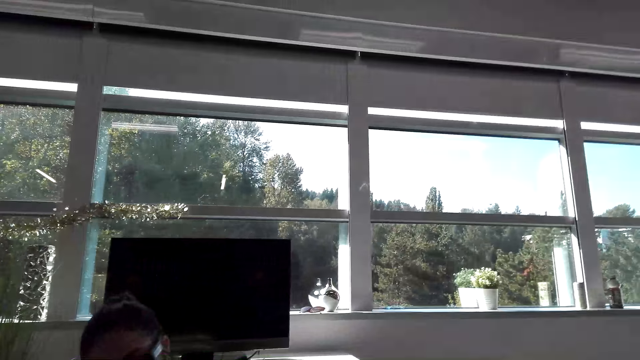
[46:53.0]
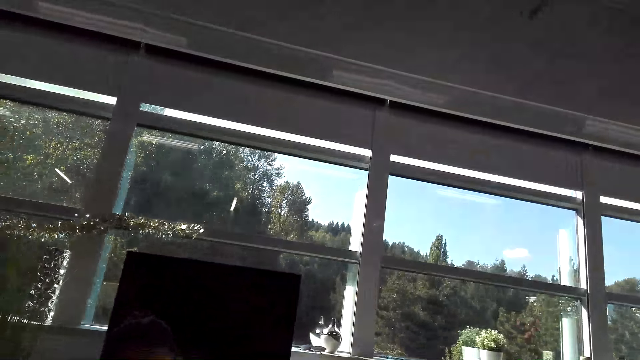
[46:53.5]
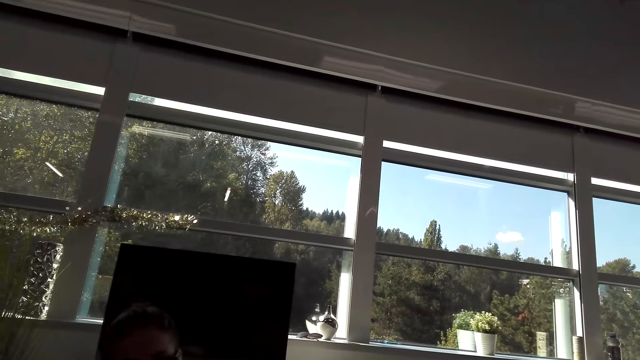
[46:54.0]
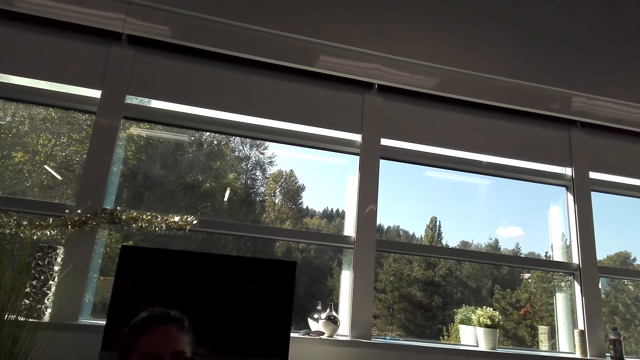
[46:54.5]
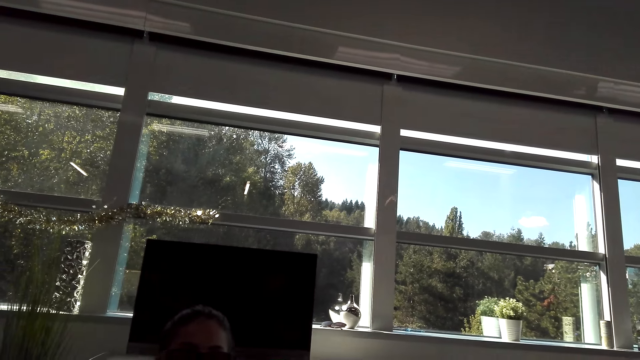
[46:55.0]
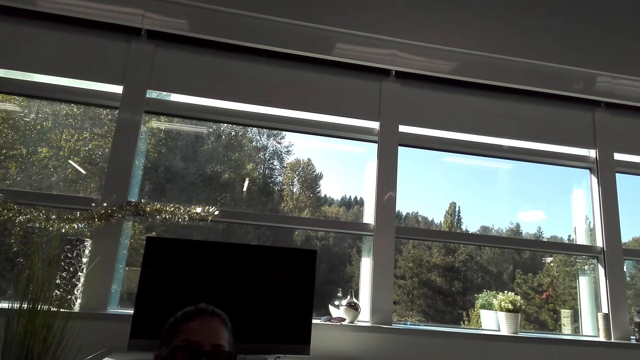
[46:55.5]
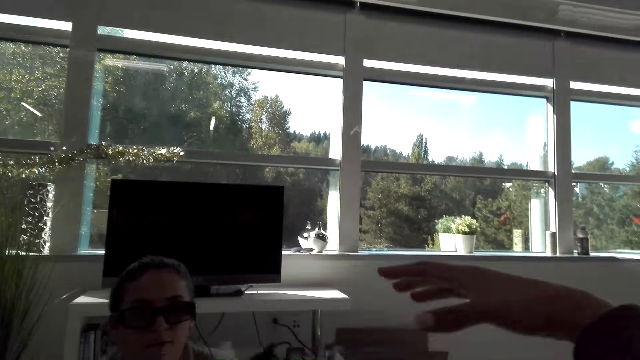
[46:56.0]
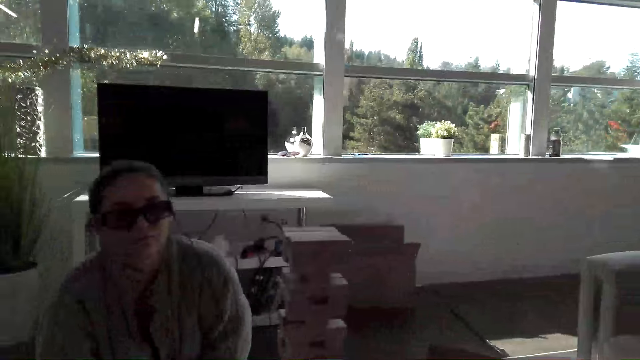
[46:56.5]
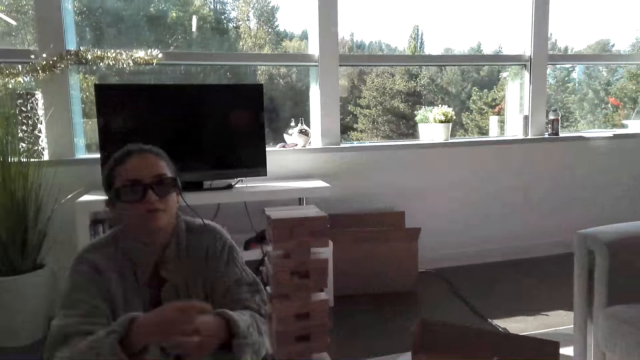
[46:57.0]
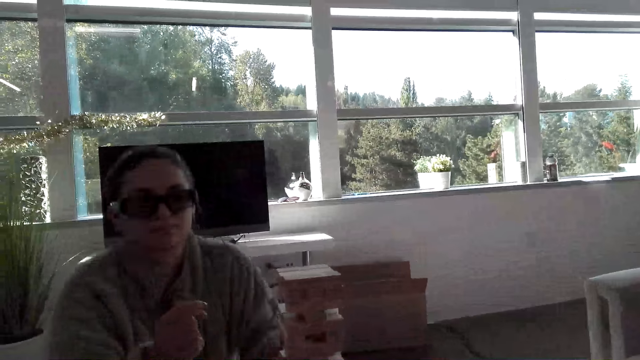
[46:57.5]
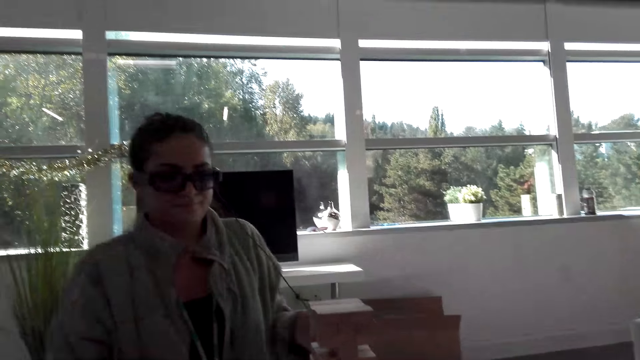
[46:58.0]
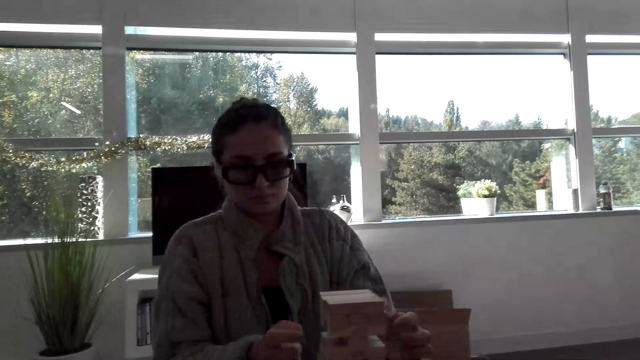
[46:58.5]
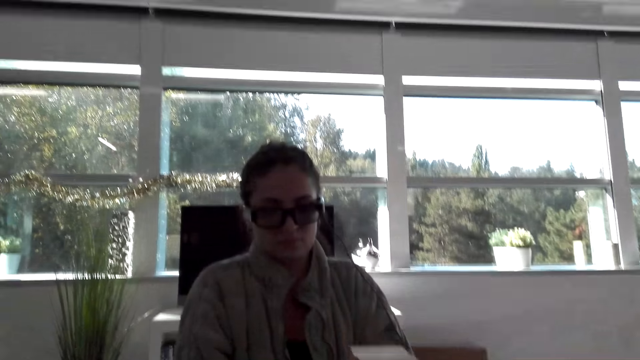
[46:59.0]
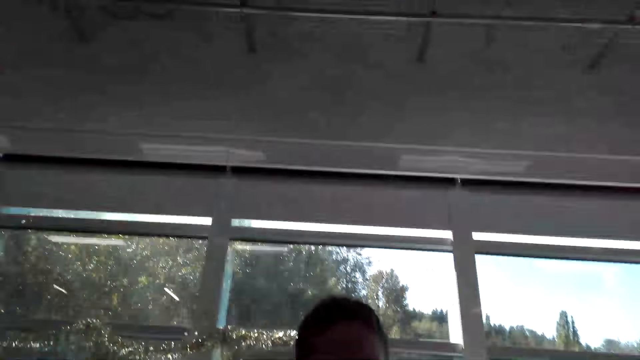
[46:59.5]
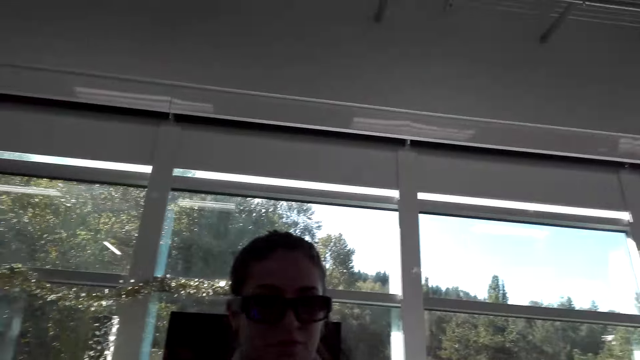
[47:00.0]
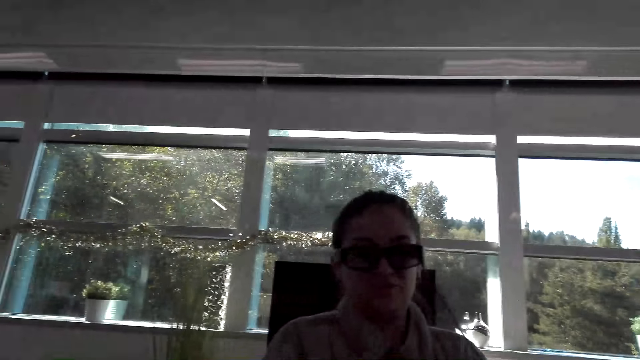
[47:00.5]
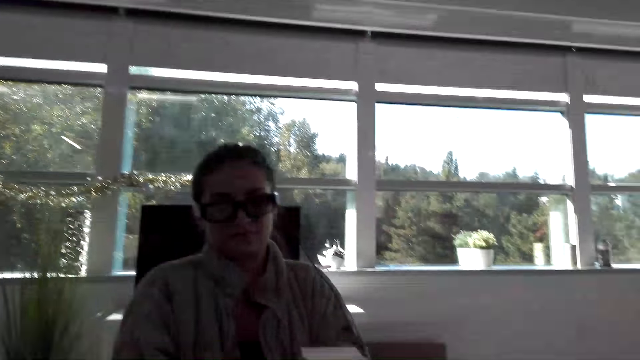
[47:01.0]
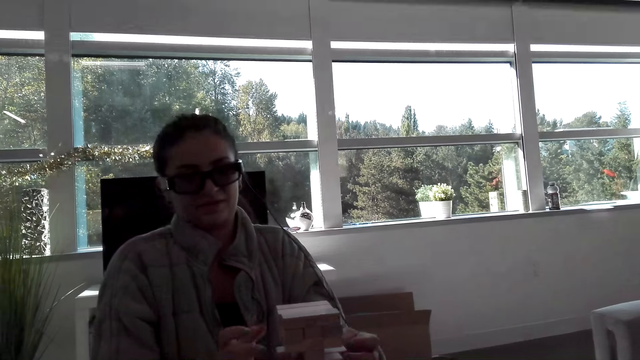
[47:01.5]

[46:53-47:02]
The camera wearer looks at the window and moves a hand. The woman kneels on the floor.

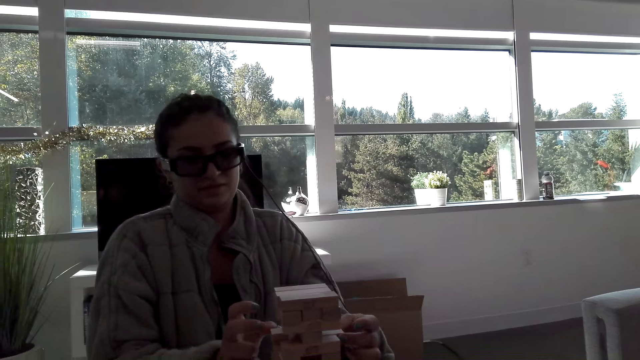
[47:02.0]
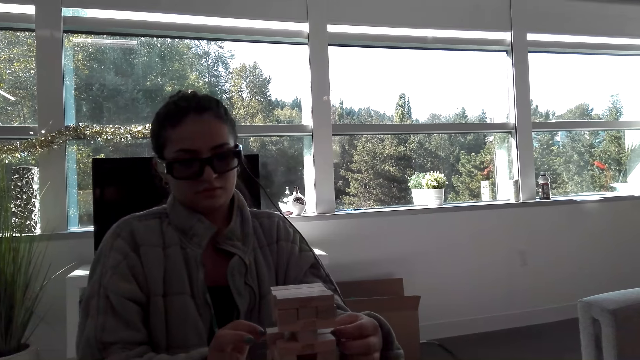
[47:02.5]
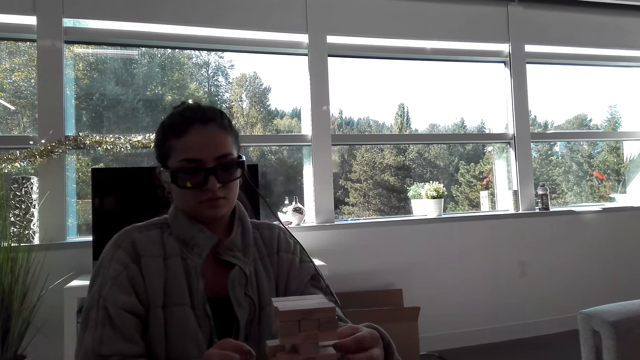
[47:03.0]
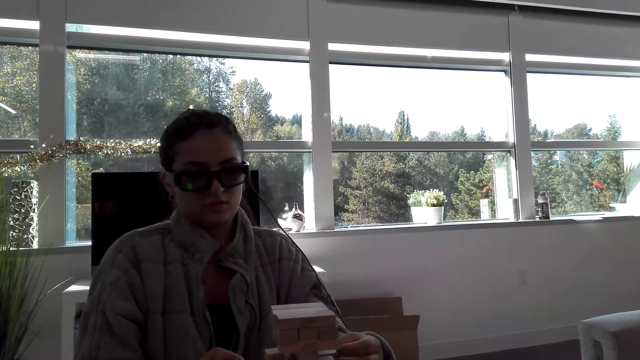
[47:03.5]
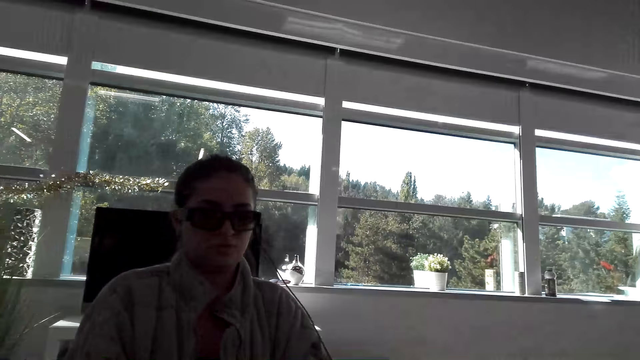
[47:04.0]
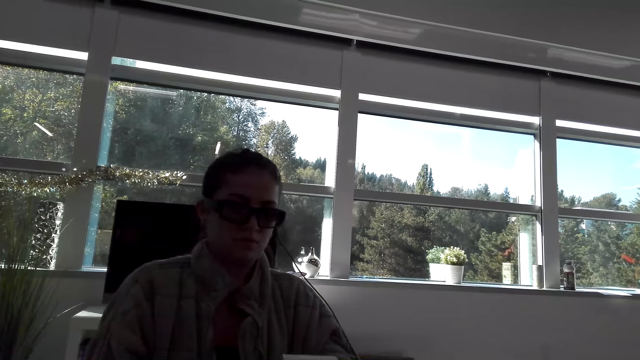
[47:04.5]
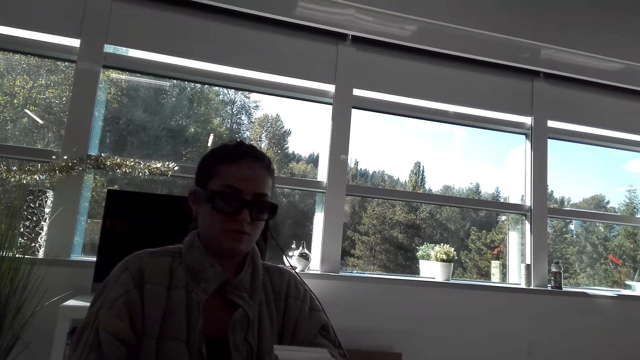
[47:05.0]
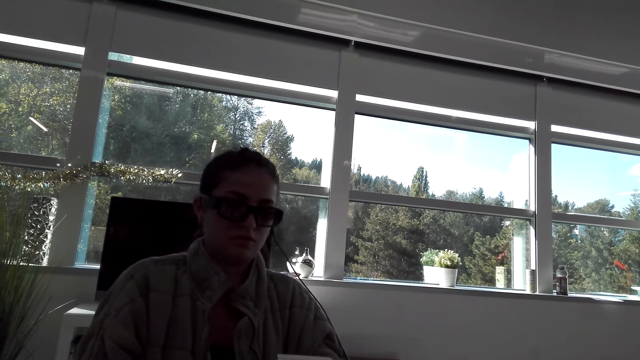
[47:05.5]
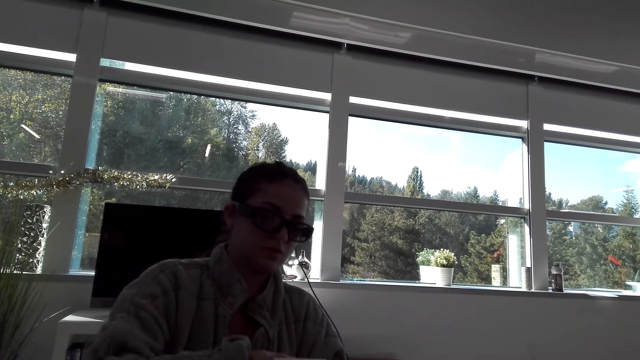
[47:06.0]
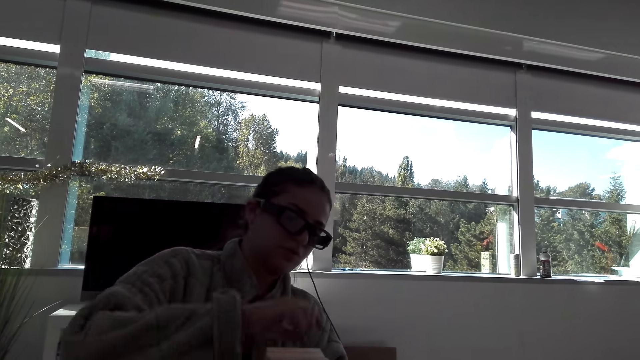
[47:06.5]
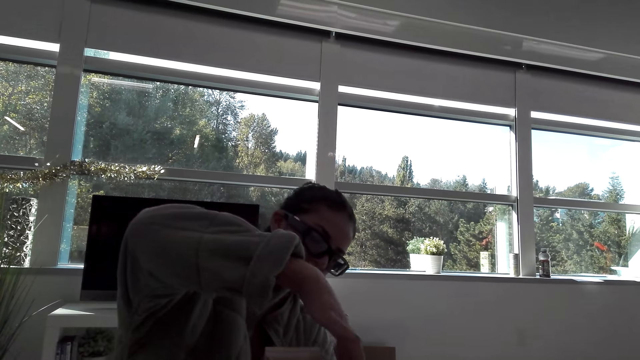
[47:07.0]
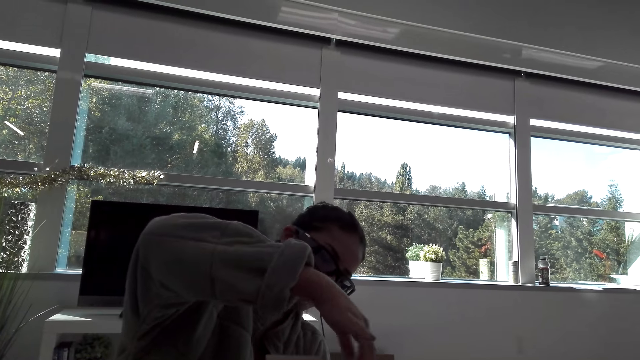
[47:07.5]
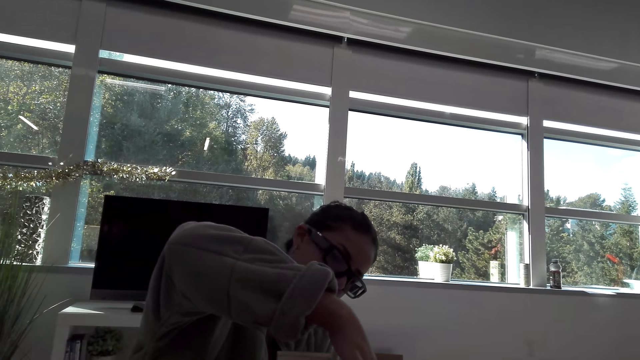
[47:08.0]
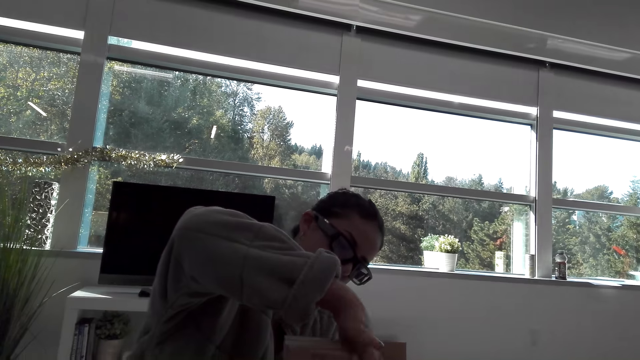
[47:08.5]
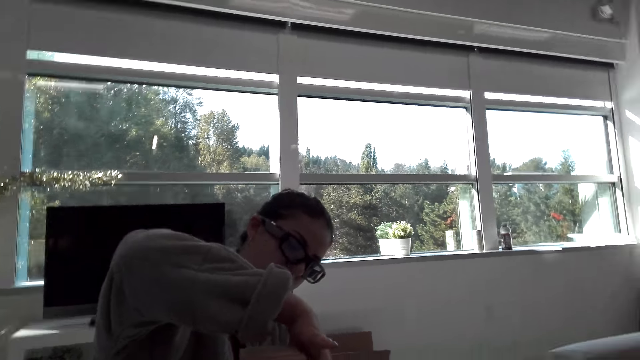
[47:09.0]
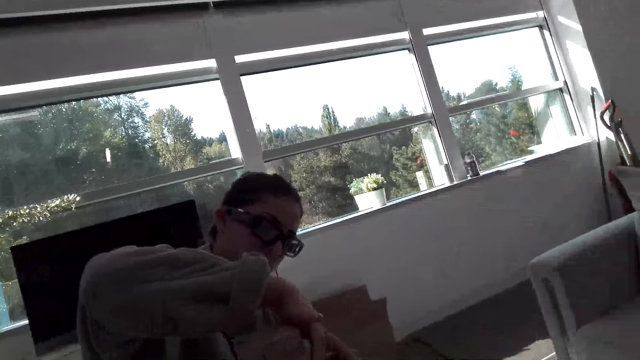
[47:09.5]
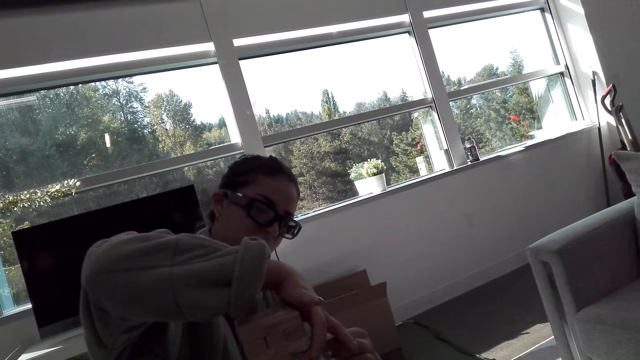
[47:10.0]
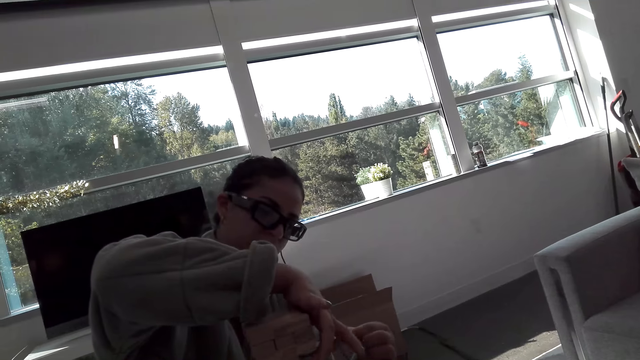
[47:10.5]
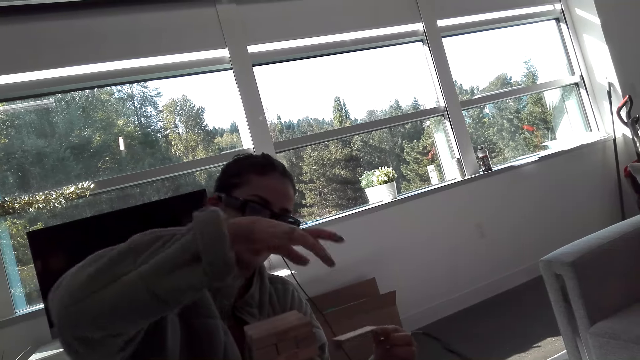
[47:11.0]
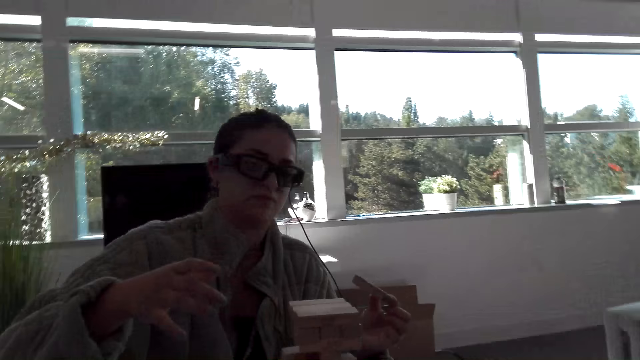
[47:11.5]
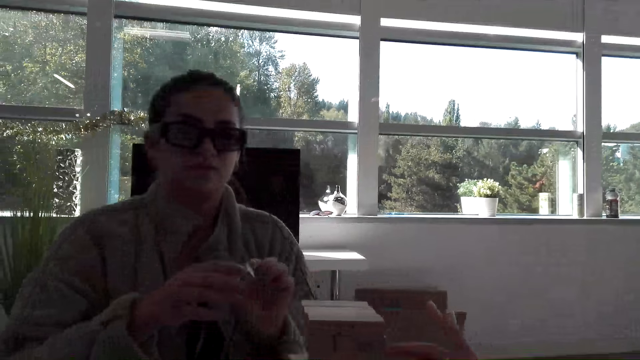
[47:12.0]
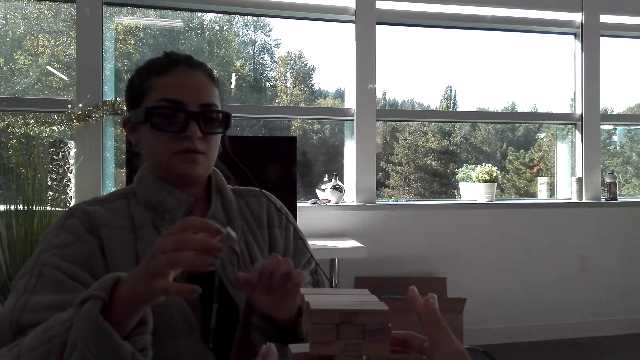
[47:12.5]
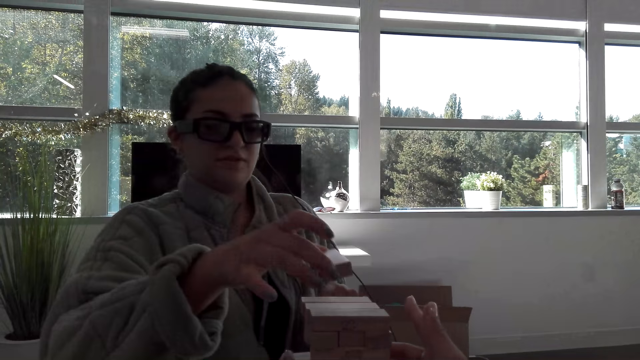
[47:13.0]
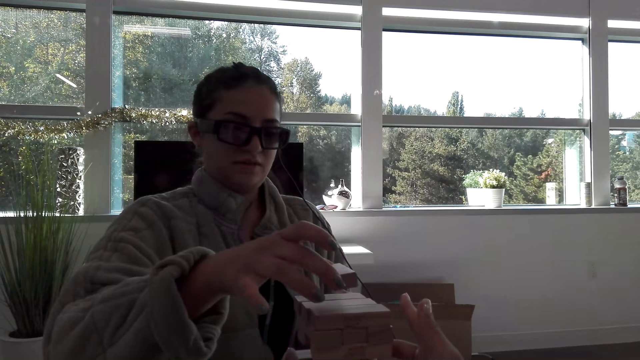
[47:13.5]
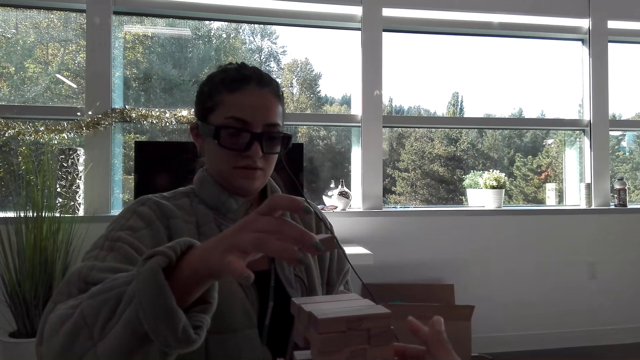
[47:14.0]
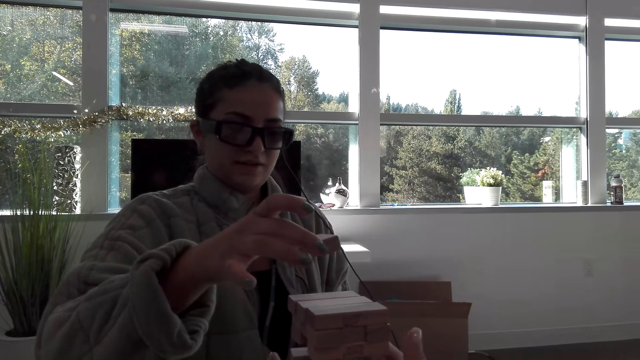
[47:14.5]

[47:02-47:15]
A woman holds a wooden block. The camera wearer talks with the woman. The woman plays the block tower game, puts a hand on the wooden blocks, pulls a wooden block and switches the wooden block to the other hand. The camera wearer puts a hand on the wooden blocks.
